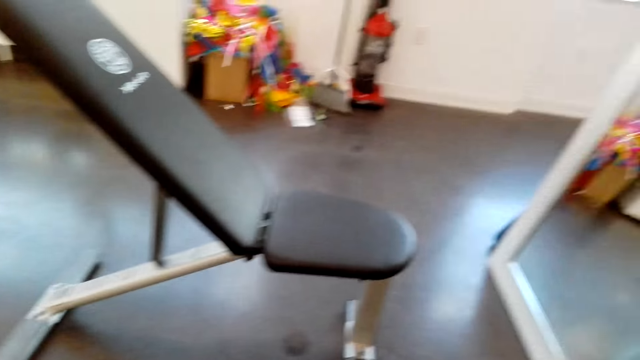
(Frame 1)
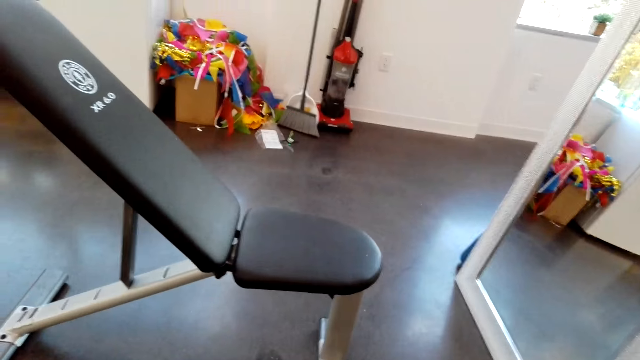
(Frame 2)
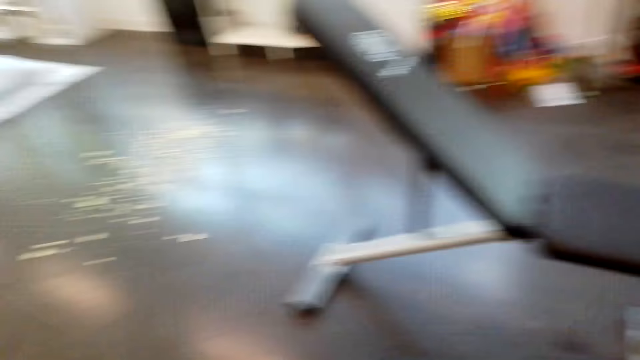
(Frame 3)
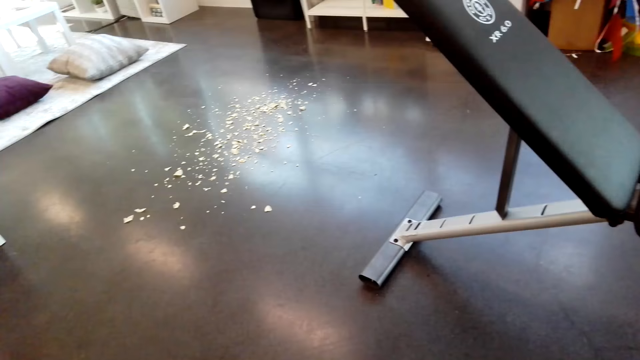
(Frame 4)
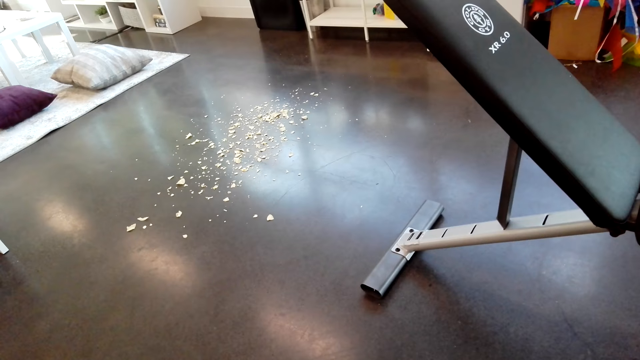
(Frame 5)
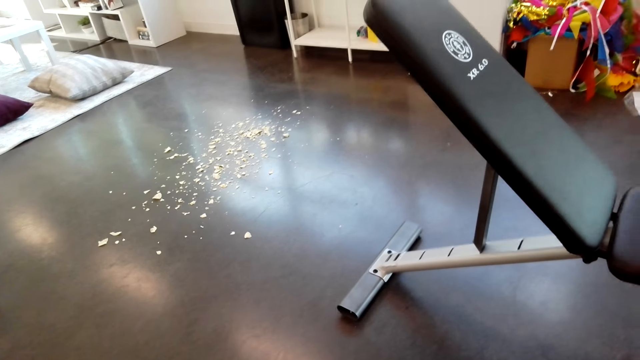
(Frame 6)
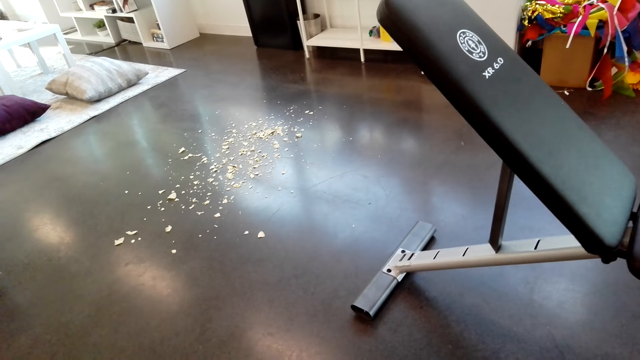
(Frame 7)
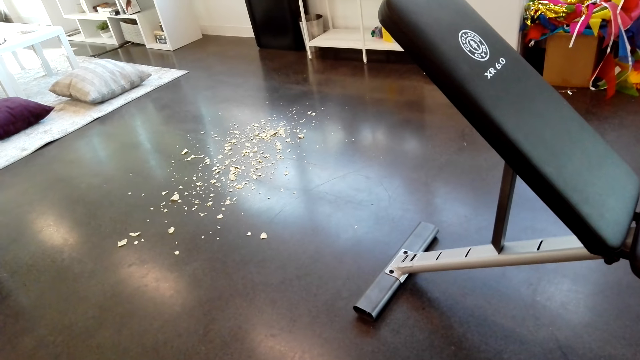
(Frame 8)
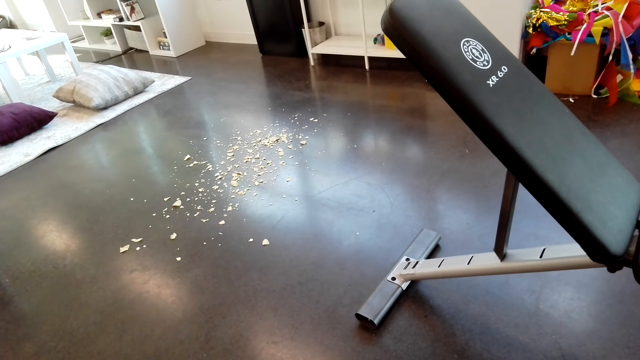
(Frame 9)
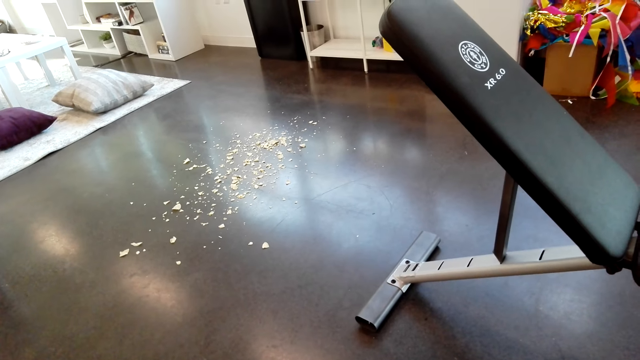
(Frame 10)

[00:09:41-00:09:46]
The camera wearer lifts the dumbbell.

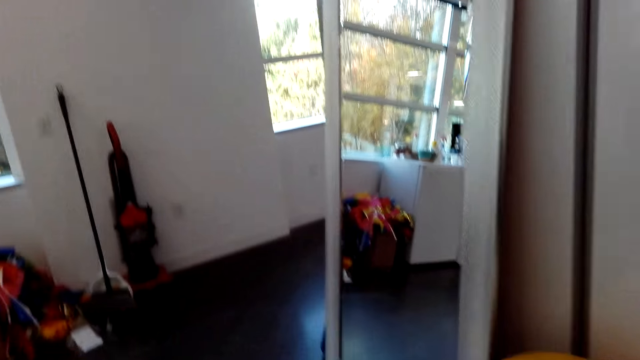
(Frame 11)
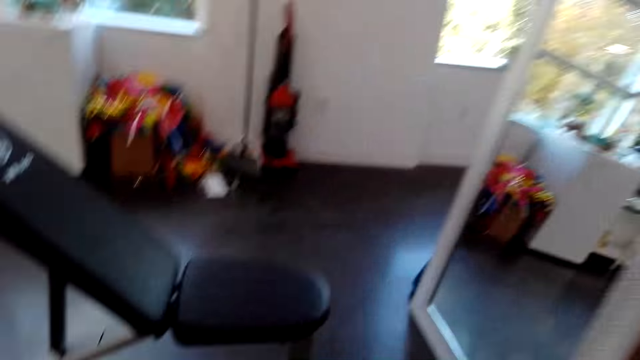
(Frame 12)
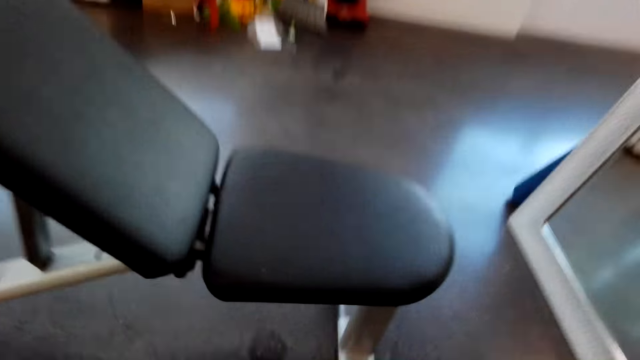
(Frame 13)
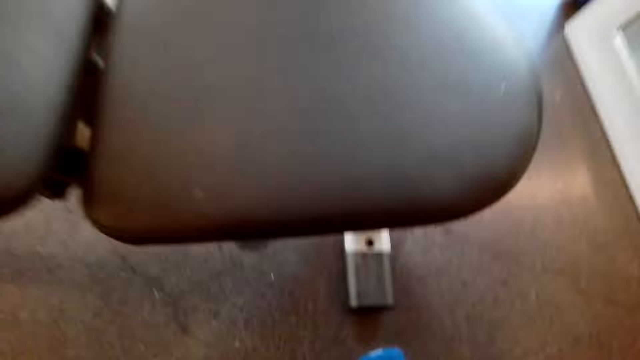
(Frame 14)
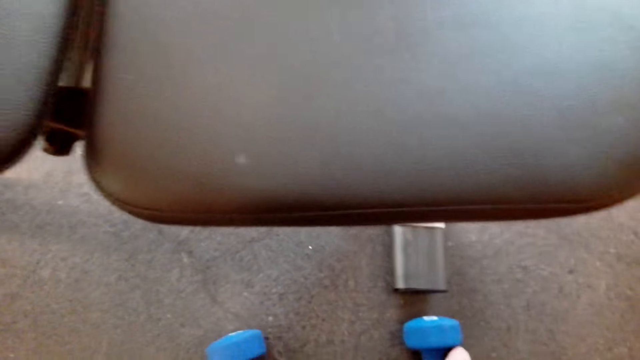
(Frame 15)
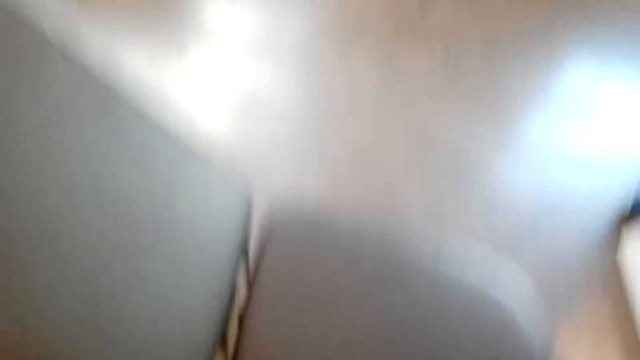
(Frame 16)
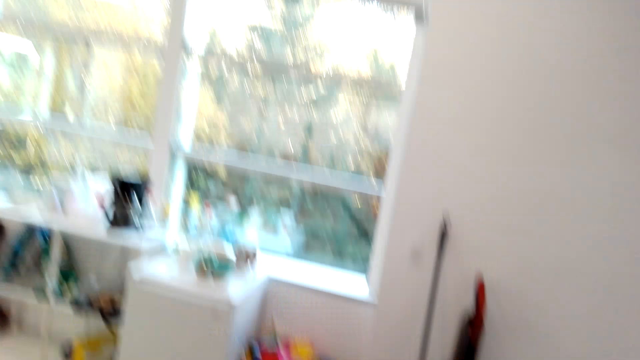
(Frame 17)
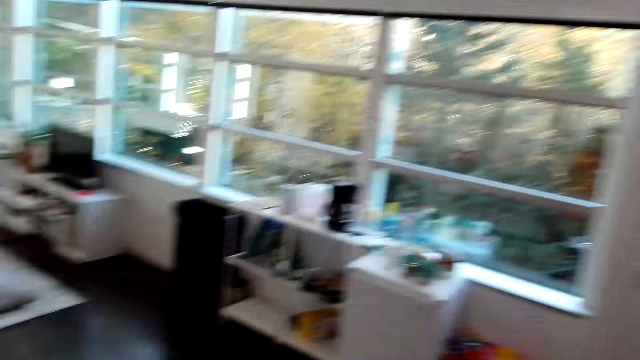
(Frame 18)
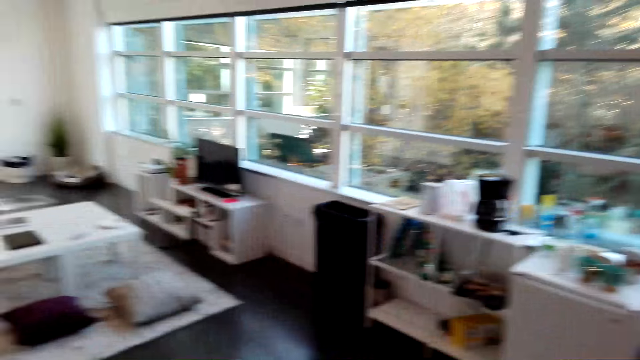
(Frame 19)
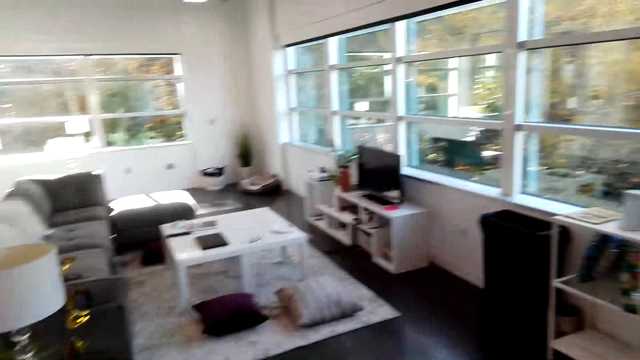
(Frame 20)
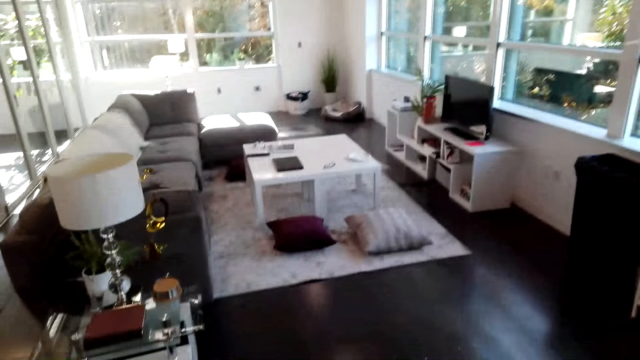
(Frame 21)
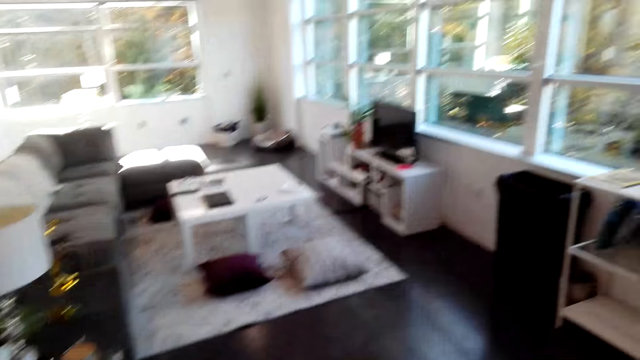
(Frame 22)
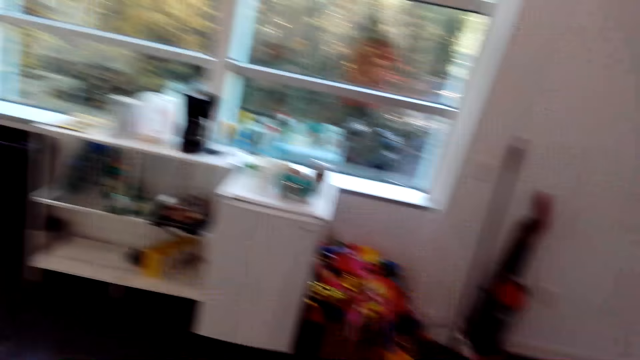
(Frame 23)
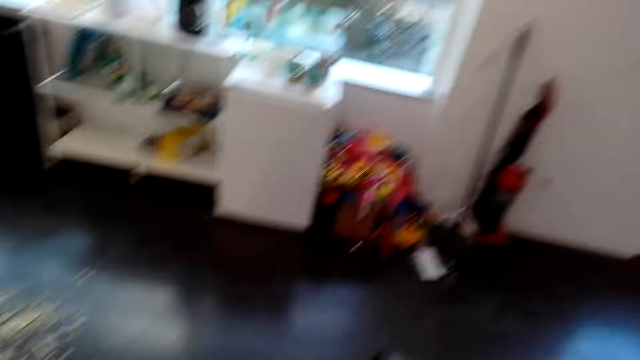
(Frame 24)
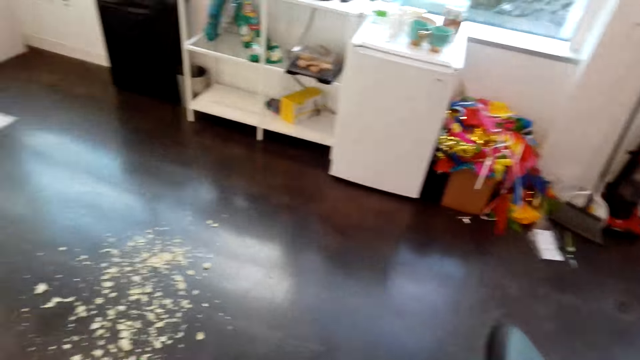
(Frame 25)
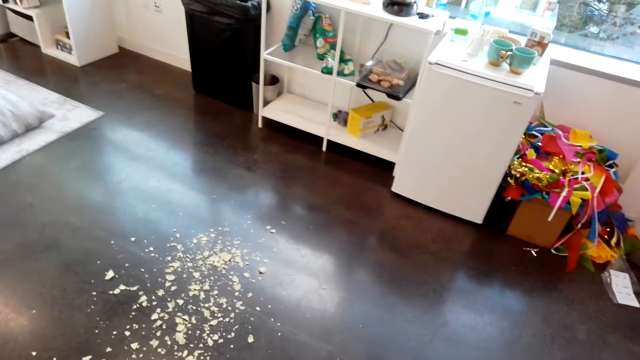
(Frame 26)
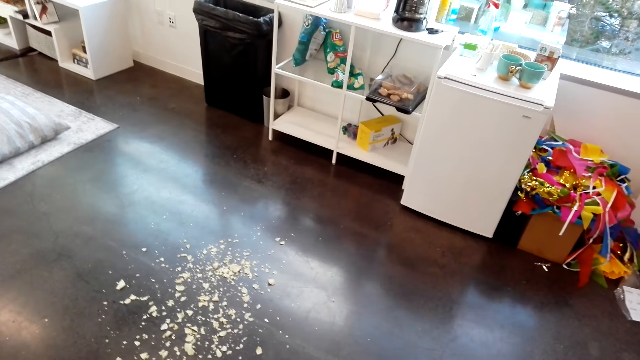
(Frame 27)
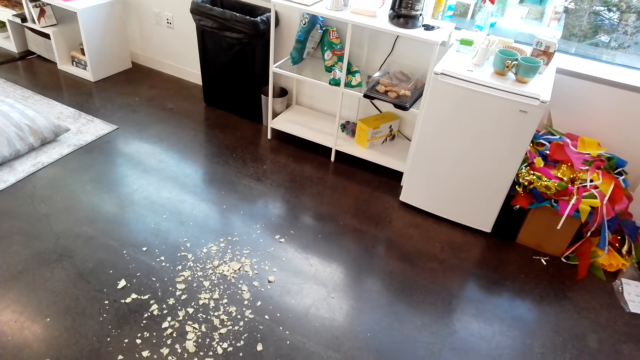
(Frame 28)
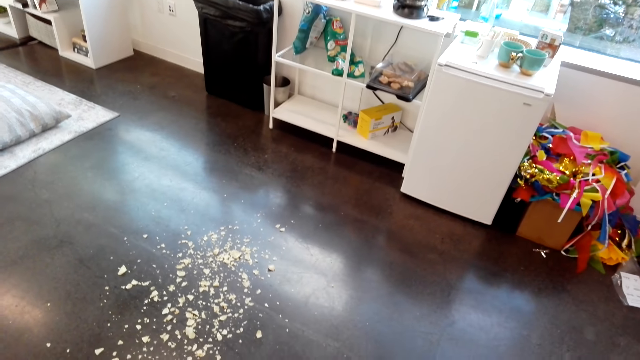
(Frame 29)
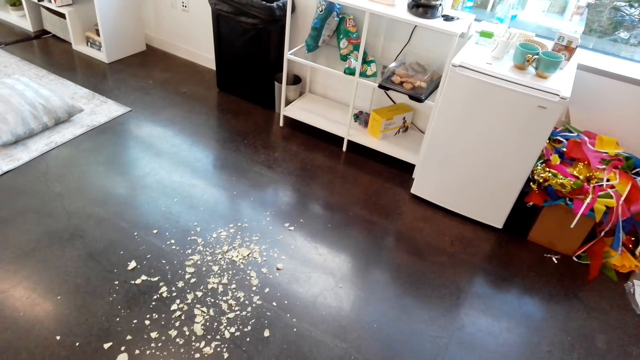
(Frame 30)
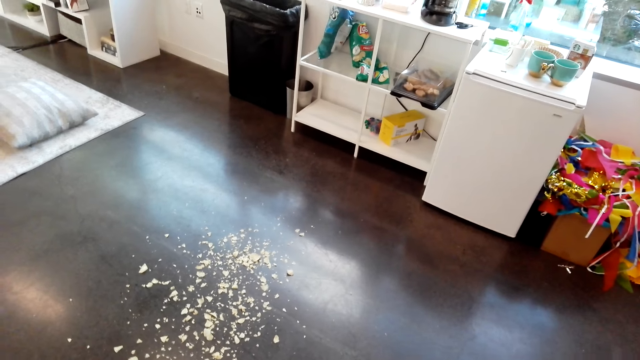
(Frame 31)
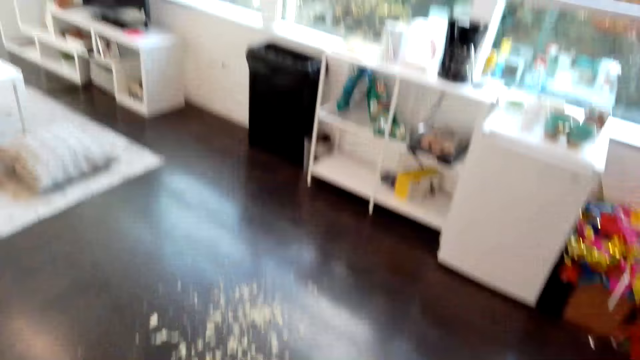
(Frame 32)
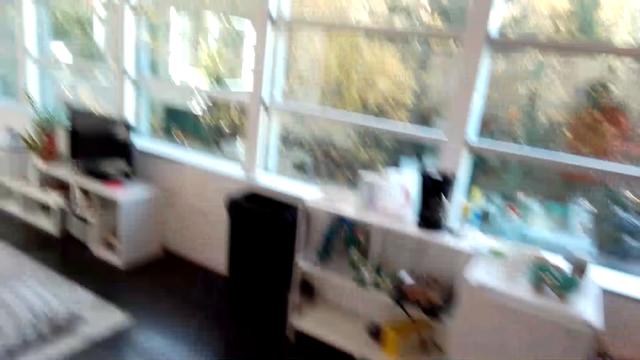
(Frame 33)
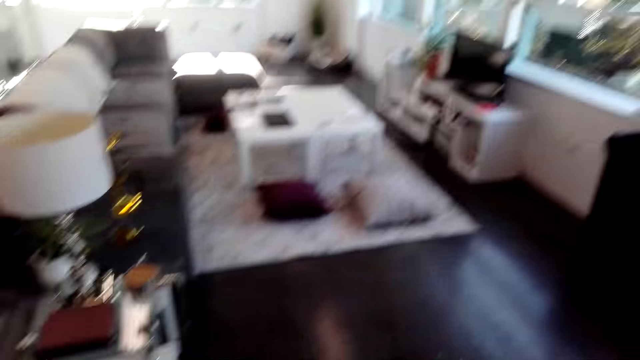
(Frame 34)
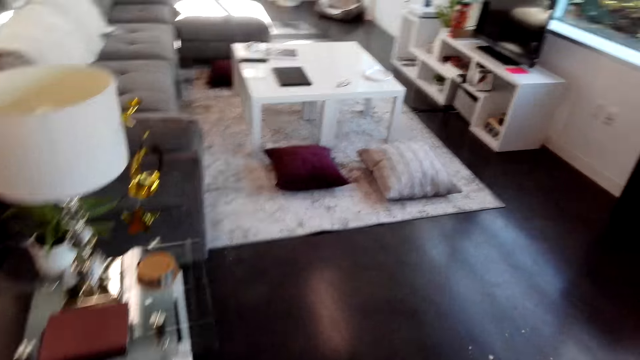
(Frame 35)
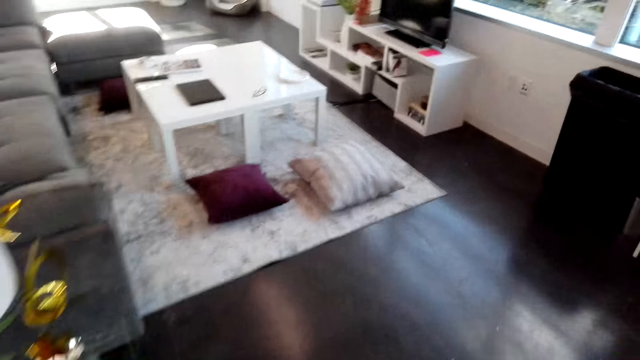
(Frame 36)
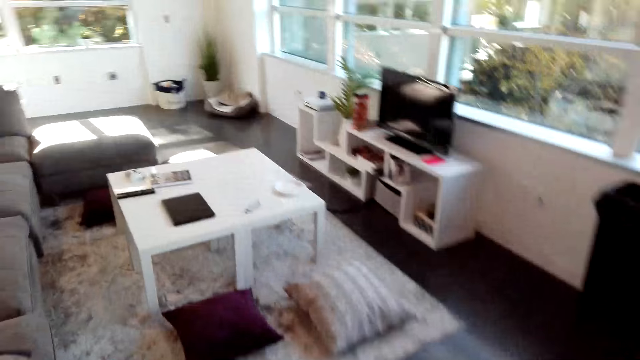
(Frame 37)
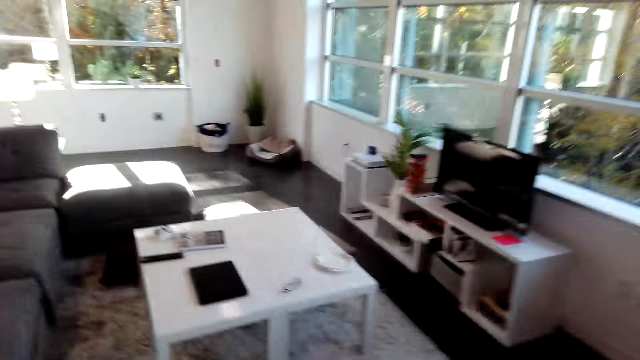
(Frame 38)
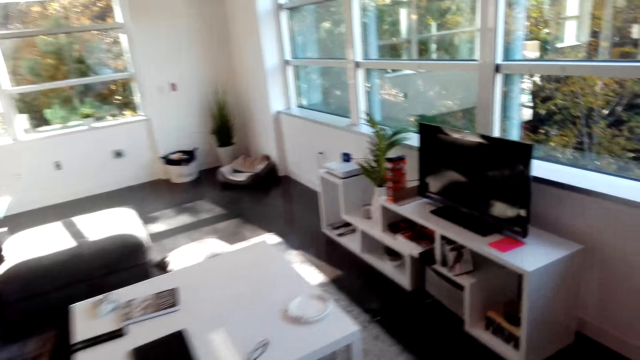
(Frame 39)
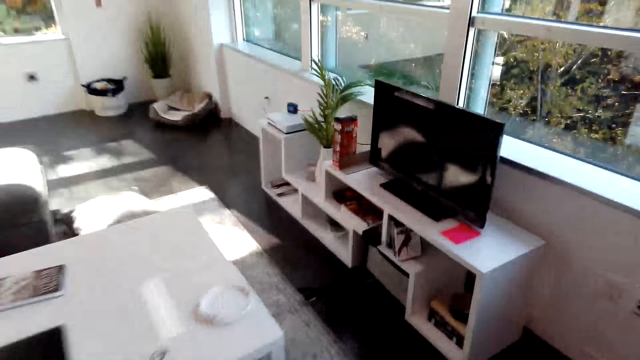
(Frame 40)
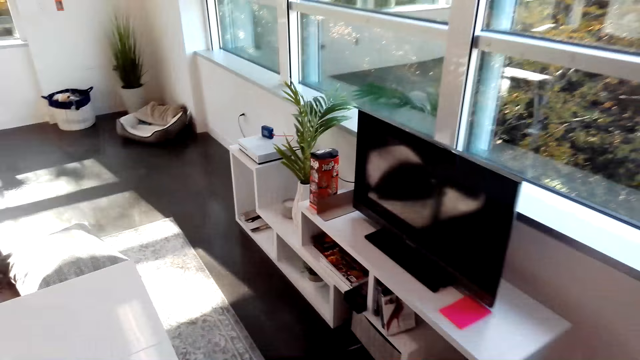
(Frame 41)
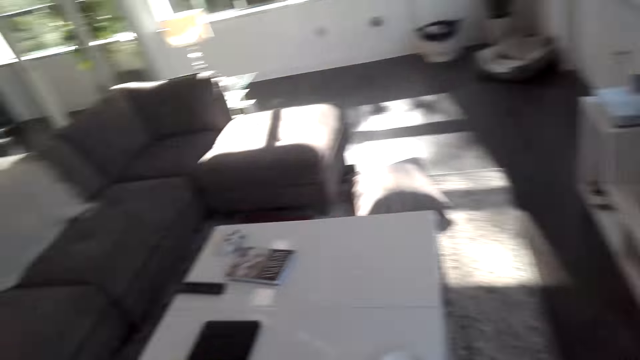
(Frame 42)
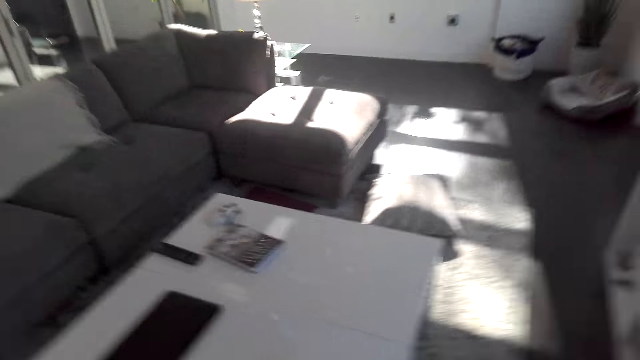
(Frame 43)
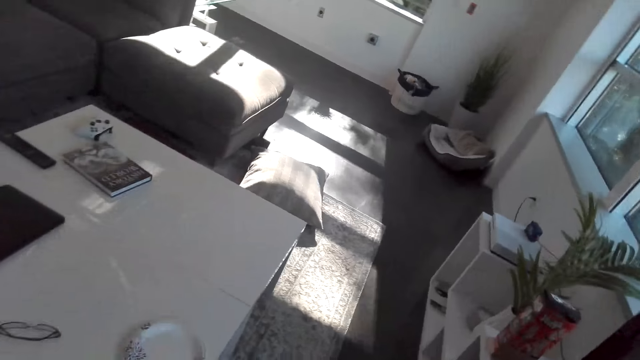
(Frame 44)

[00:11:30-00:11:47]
The camera wearer drops the dumbbells. They walk in the room, stand up and walk around.
